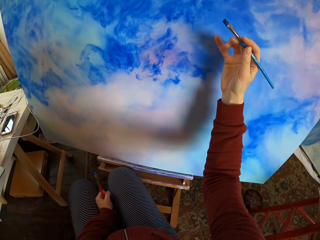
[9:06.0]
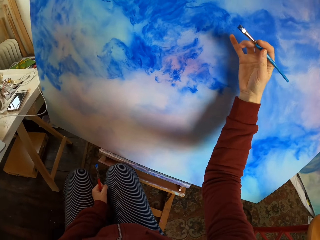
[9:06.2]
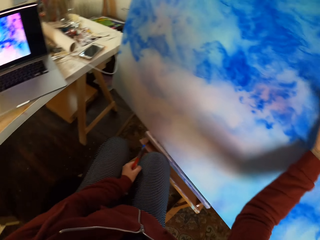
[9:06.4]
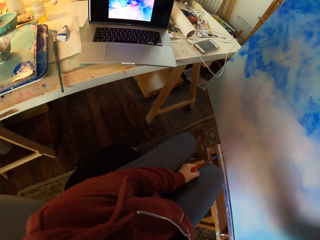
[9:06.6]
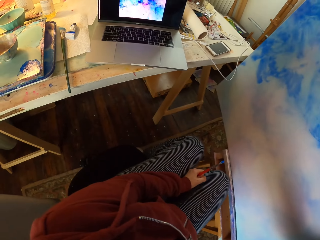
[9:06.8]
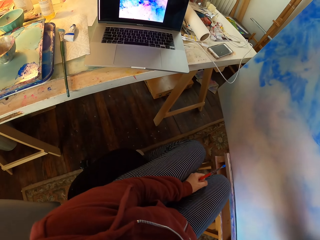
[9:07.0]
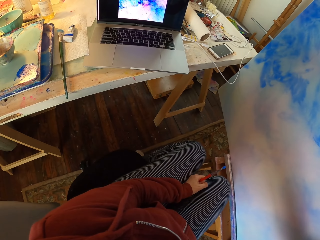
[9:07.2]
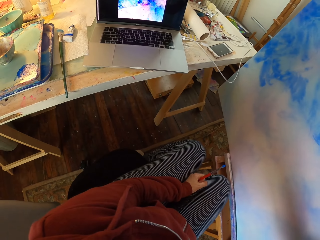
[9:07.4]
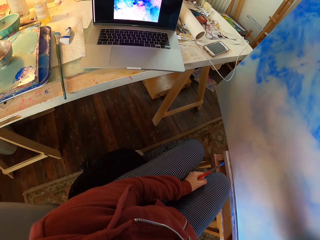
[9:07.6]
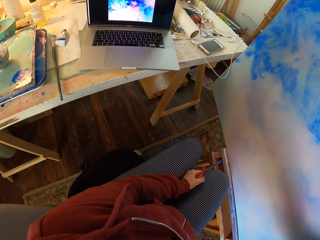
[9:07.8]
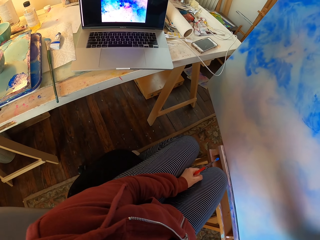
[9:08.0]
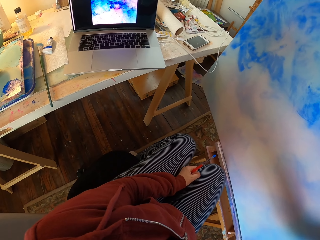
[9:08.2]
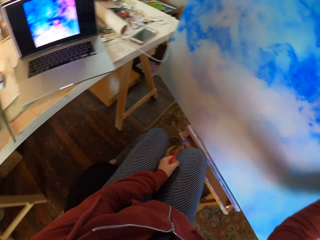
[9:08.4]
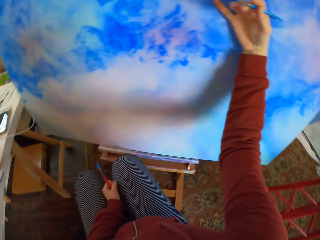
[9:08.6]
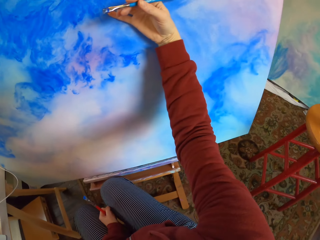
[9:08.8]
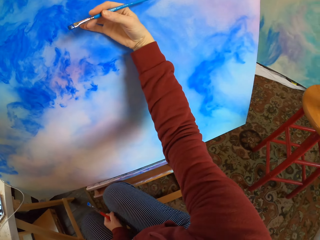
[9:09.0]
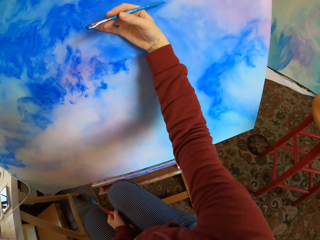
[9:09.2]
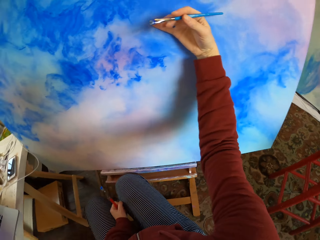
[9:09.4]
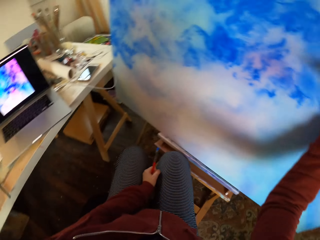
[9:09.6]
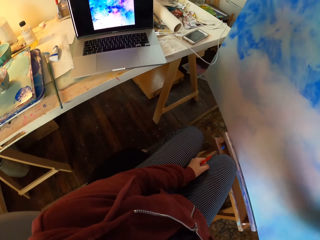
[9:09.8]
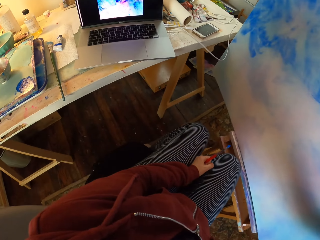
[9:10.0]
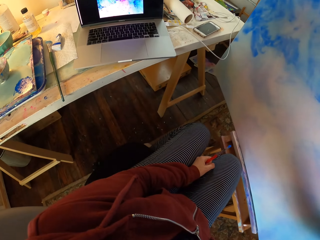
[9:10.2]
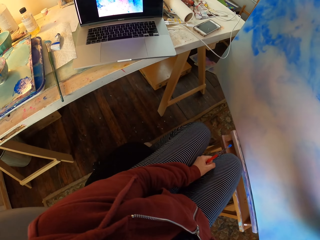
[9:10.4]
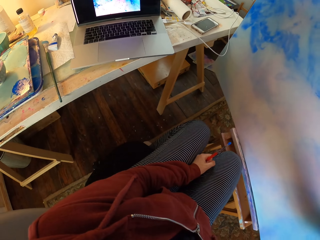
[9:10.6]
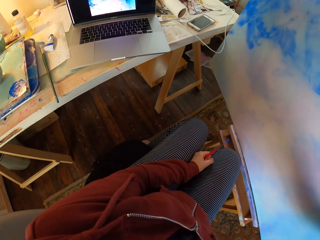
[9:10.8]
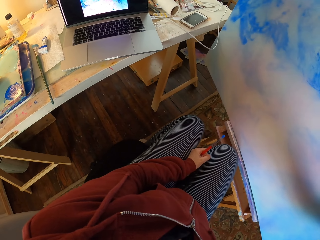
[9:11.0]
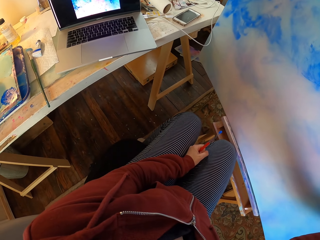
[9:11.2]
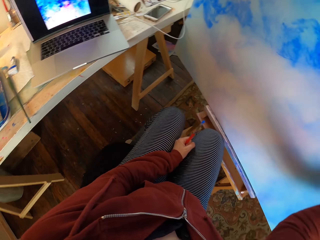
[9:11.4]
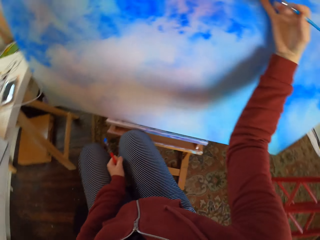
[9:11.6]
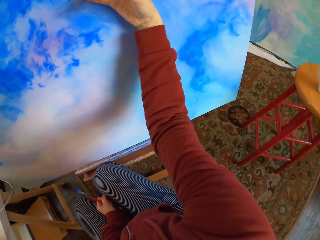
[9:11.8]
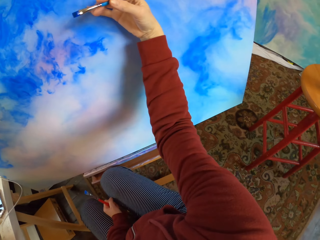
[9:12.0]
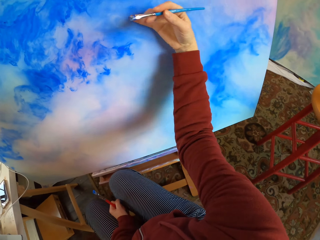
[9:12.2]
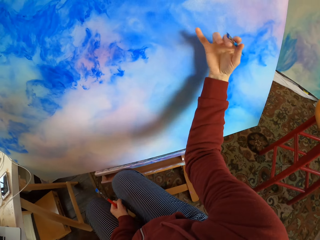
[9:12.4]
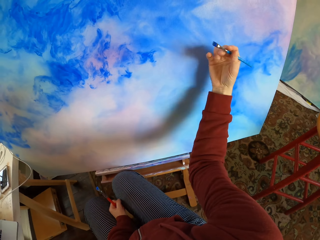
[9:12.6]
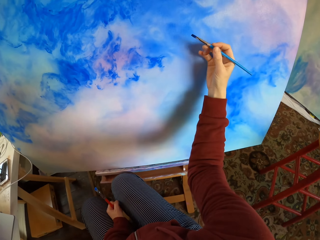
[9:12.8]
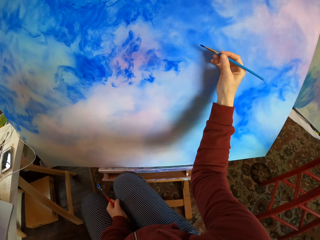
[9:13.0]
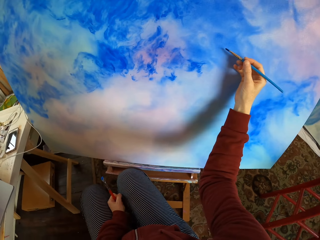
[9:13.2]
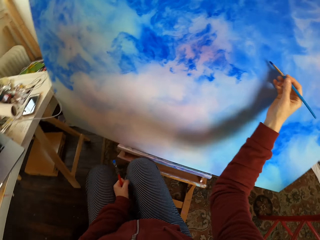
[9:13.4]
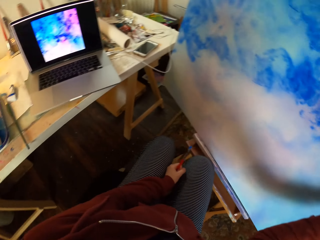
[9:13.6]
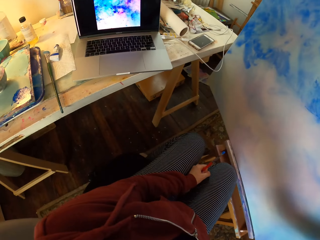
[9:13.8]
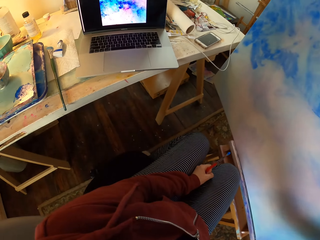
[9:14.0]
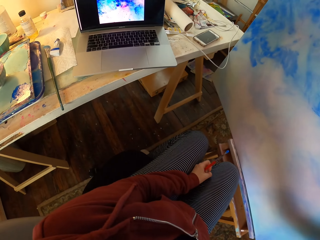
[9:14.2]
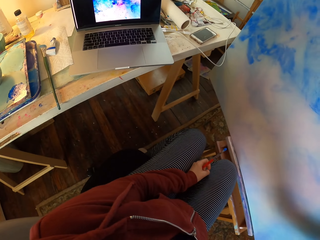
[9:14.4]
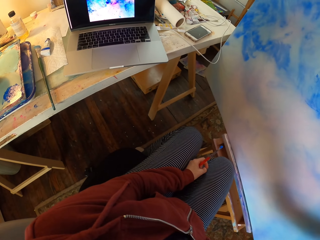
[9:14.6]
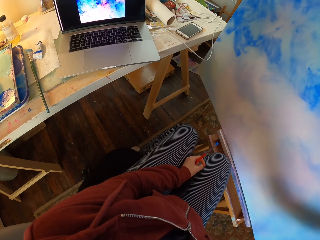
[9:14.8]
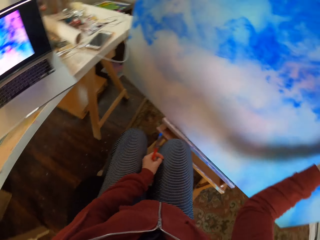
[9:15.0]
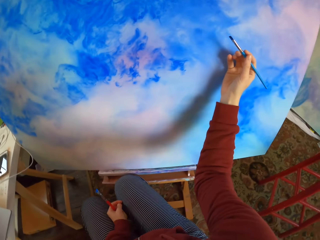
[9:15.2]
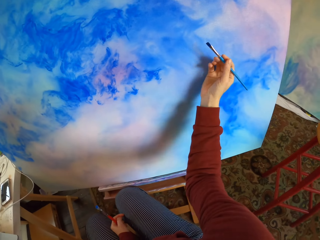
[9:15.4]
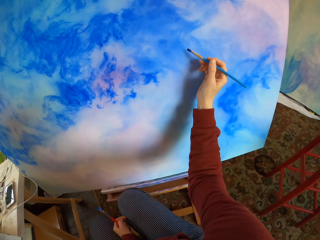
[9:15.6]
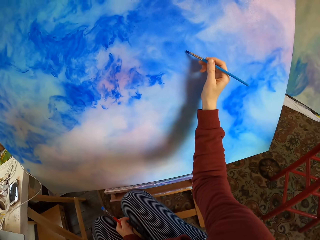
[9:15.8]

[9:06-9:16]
The camera wearer touches the decoration. They look at the laptop. They look at the decoration. They look at the laptop. They hold the brush. They look at the laptop.

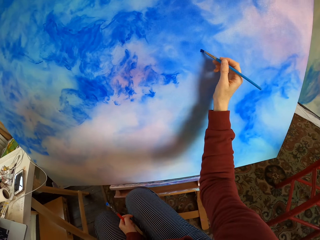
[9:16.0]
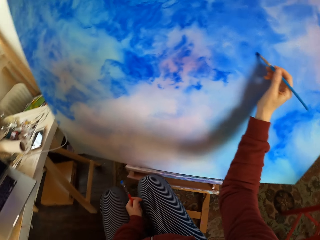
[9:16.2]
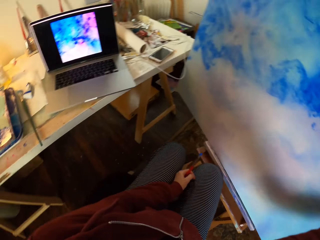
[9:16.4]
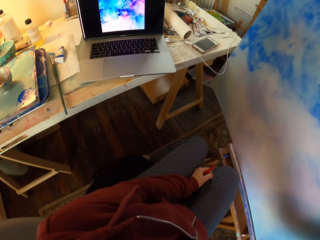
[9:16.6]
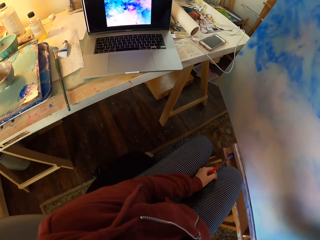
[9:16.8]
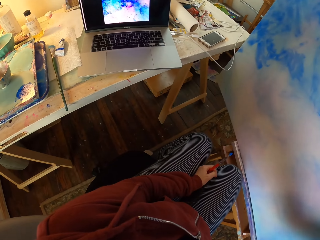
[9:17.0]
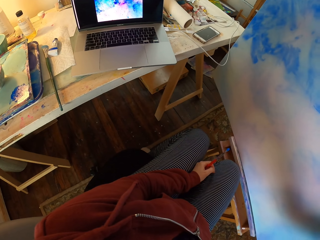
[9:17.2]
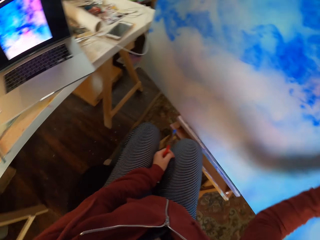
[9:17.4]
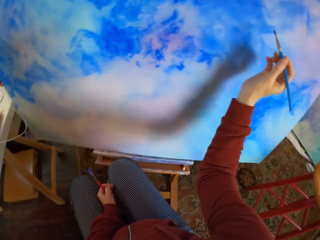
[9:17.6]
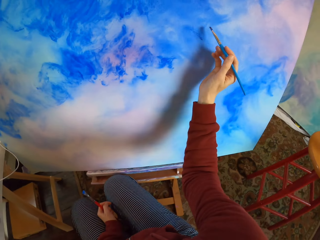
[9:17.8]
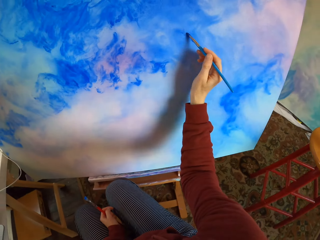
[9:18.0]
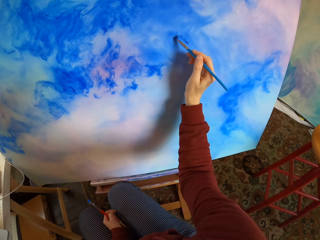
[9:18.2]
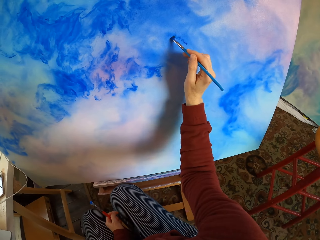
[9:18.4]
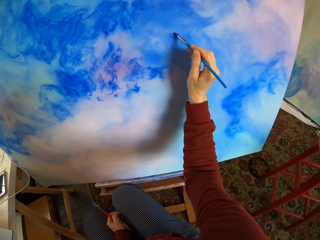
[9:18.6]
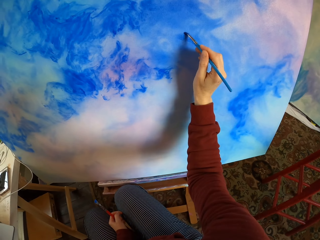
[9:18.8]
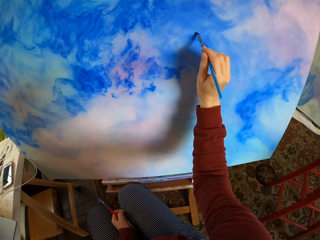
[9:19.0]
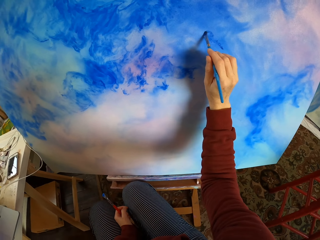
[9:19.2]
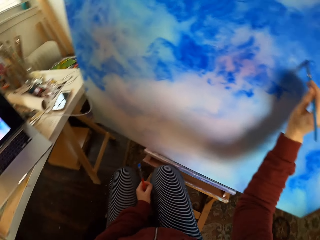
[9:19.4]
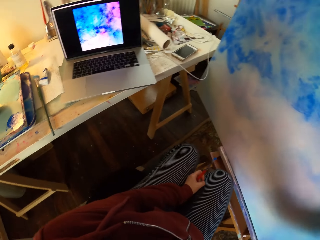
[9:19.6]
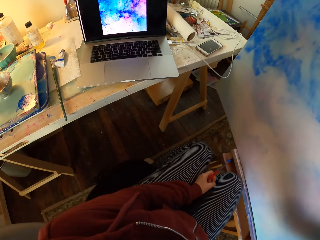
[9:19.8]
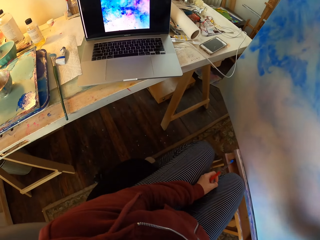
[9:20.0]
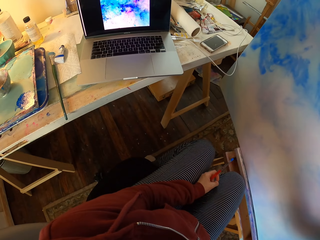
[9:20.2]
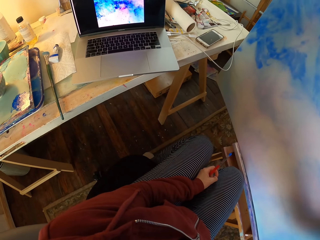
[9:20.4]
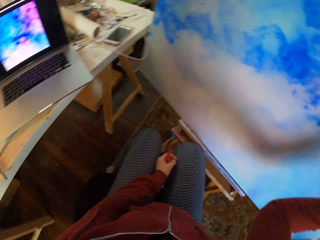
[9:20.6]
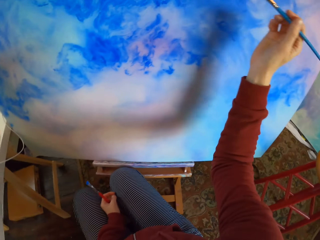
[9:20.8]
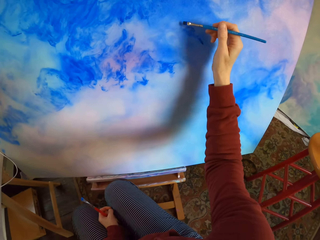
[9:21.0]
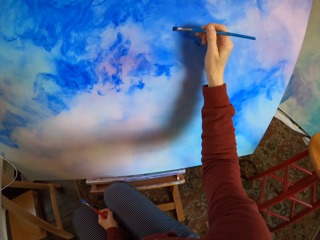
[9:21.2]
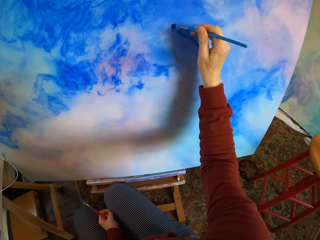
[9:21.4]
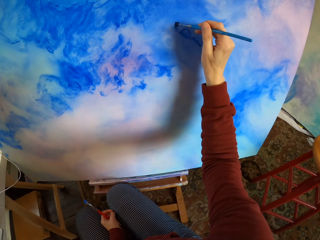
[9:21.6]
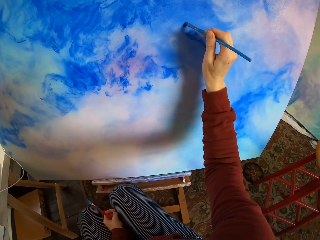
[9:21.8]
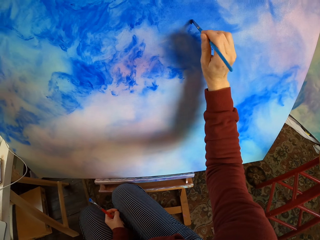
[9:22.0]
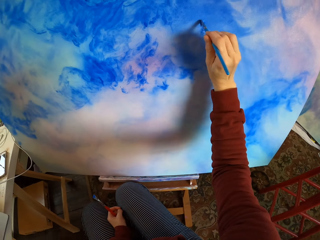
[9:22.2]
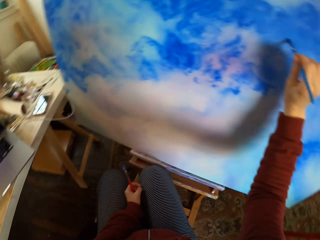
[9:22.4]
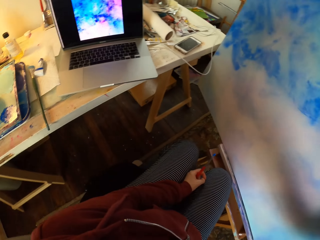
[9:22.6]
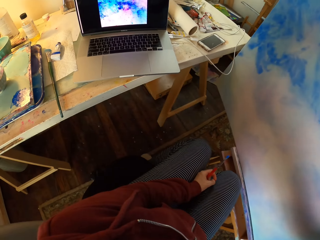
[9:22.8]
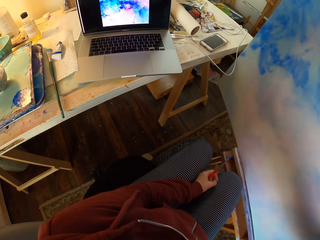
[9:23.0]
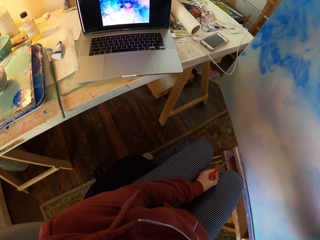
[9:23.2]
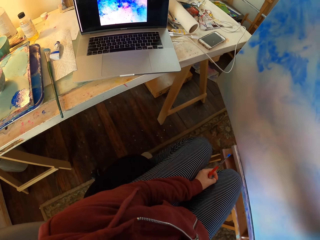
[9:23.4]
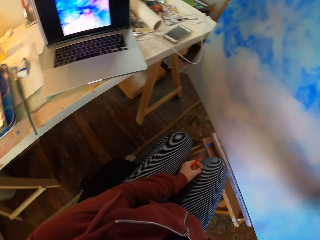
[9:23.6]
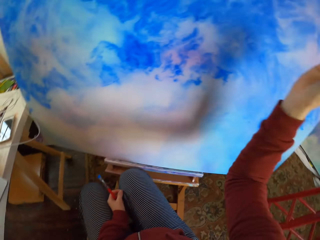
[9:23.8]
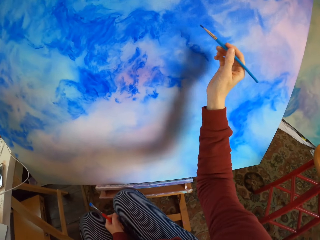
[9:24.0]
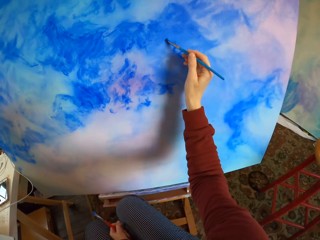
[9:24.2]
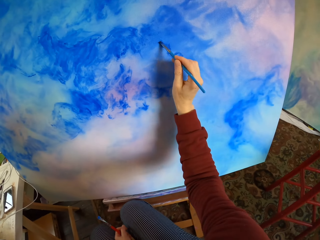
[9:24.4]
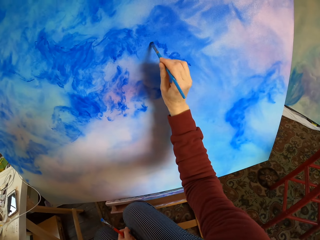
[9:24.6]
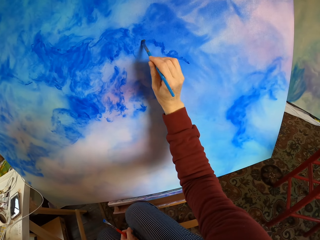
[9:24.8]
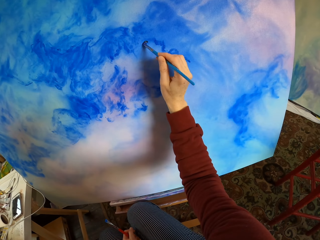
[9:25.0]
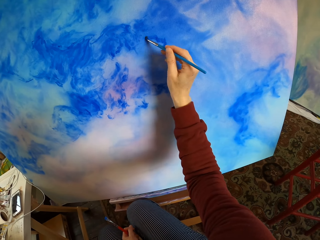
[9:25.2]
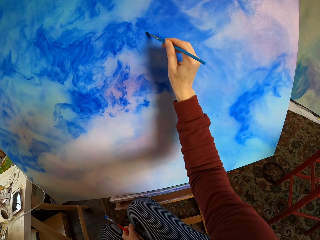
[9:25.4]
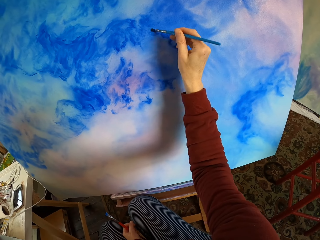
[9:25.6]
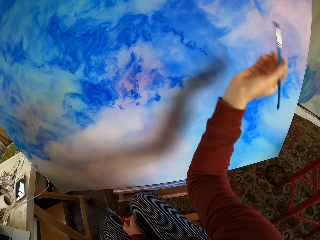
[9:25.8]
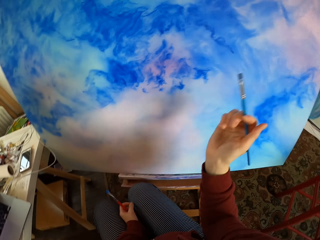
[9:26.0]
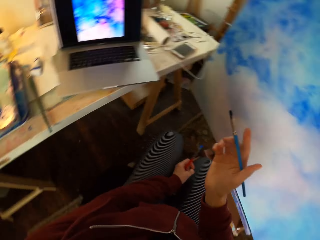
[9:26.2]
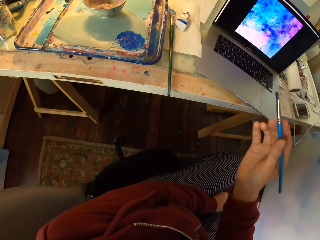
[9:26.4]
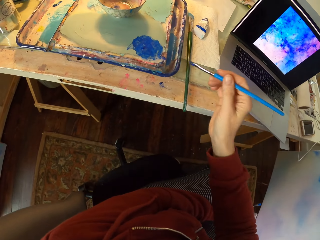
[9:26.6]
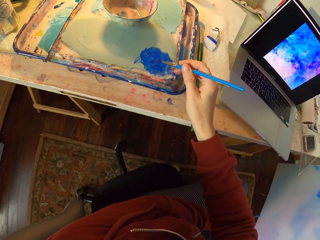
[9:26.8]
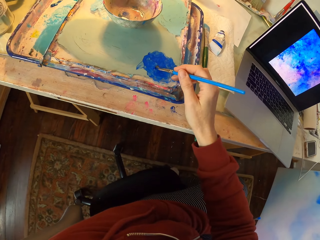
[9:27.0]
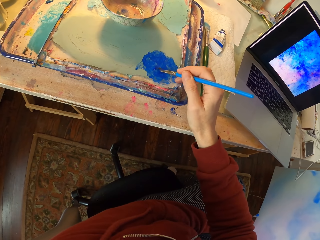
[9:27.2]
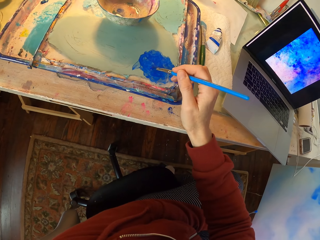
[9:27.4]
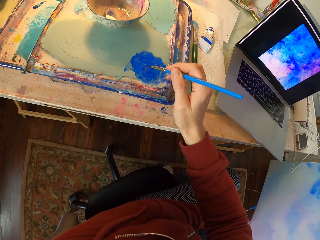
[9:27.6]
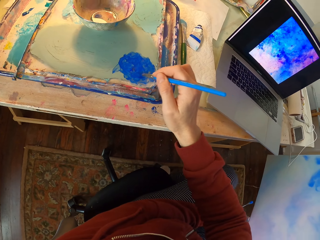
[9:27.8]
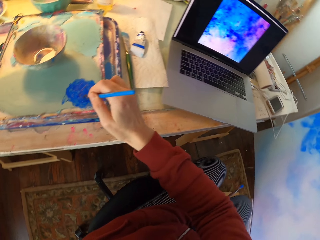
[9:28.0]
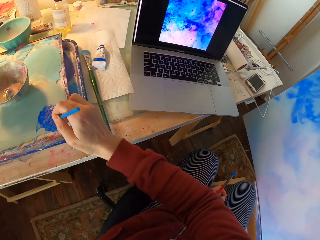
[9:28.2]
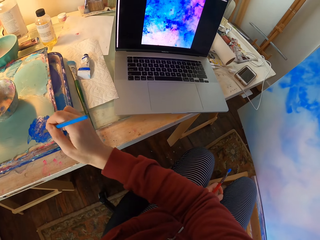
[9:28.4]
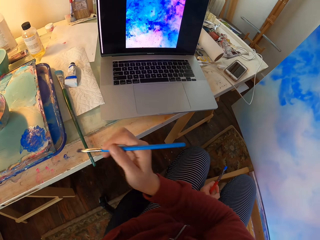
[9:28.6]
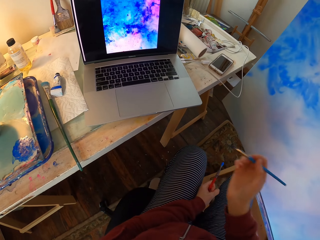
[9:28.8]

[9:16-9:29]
The camera wearer paints the decoration. They look at the laptop. They paint the decoration. They look at the laptop. They paint the decoration. They look at the laptop. They paint the decoration. They hold the brush. They dip the paintbrush in the paint. They apply the paint on the brush.
